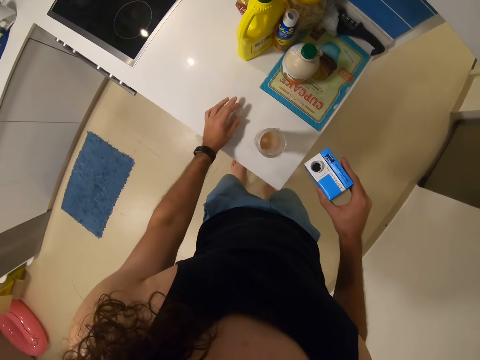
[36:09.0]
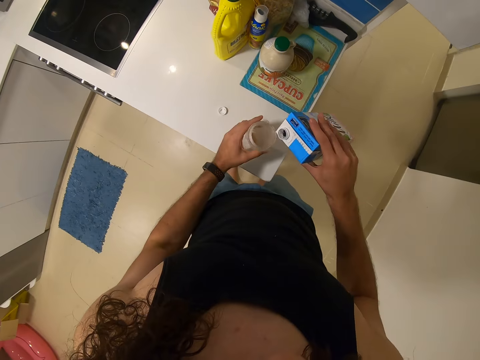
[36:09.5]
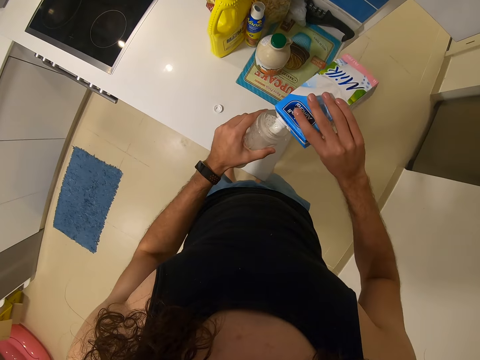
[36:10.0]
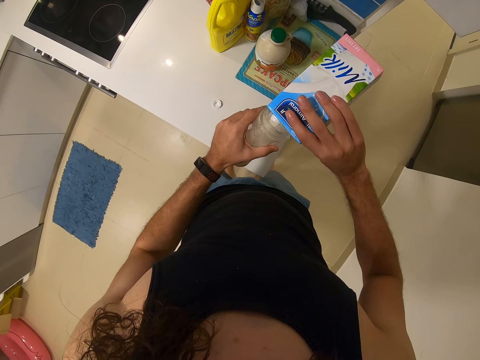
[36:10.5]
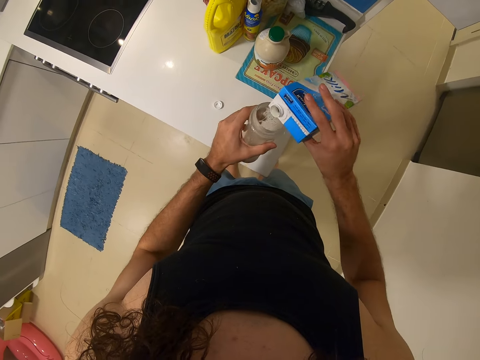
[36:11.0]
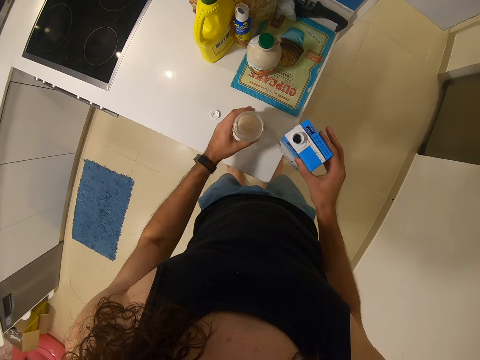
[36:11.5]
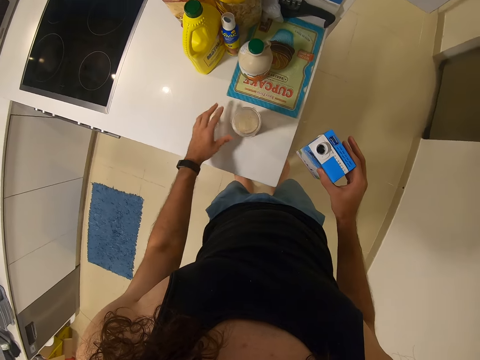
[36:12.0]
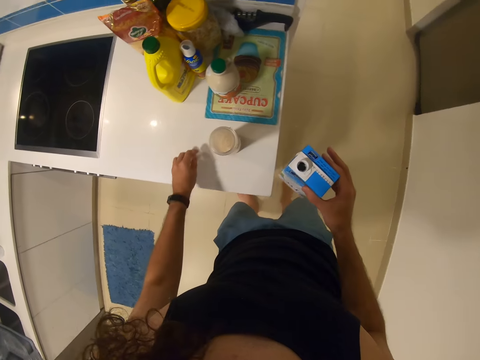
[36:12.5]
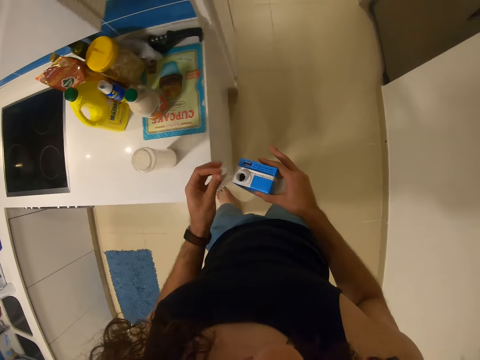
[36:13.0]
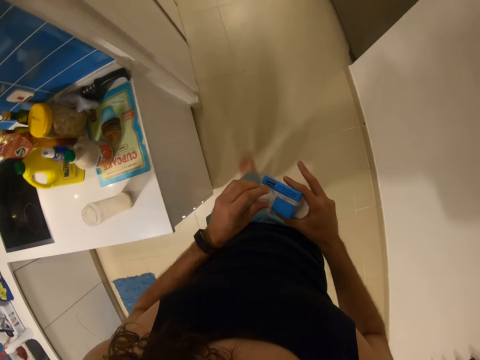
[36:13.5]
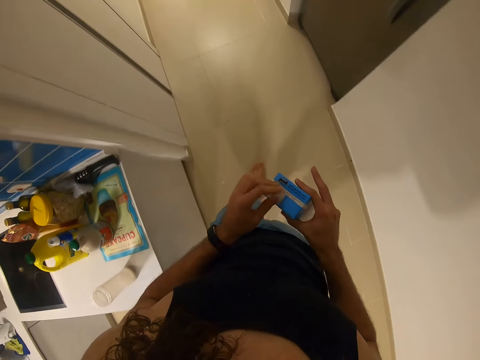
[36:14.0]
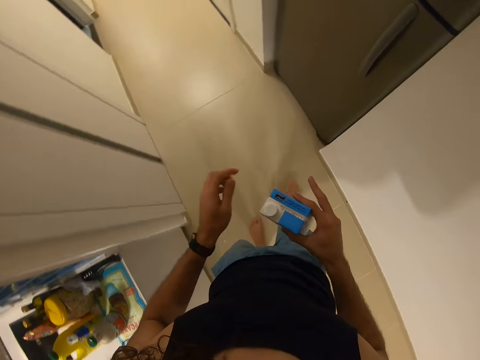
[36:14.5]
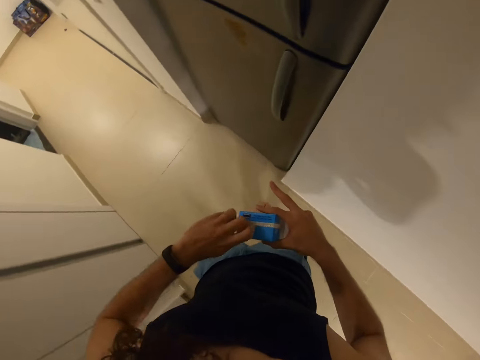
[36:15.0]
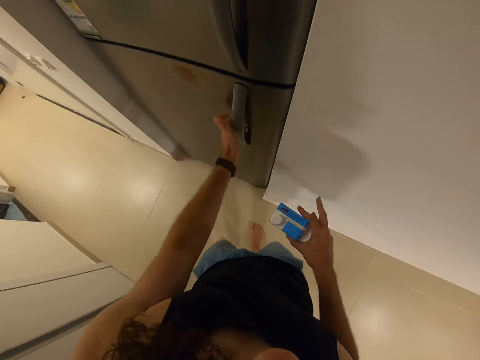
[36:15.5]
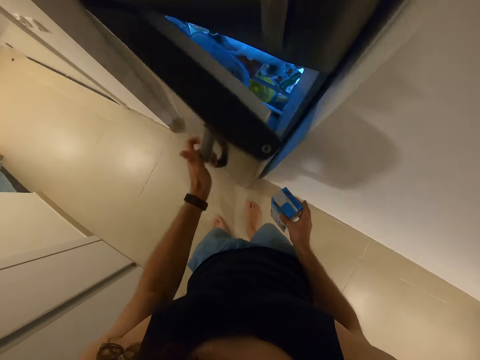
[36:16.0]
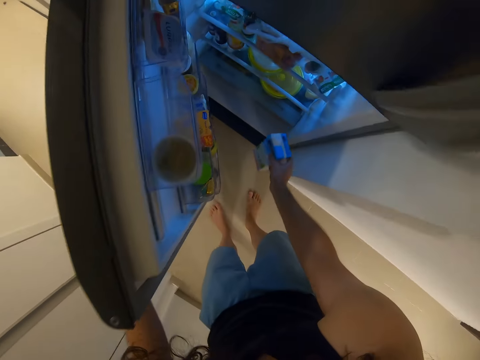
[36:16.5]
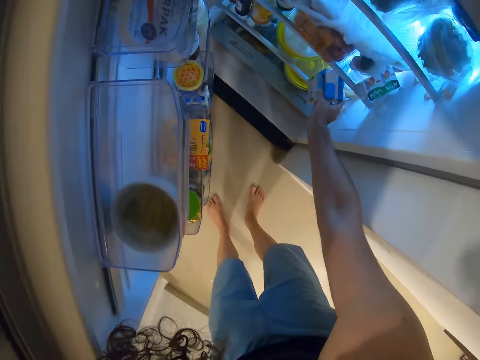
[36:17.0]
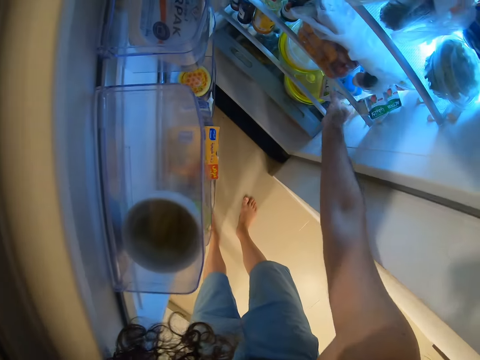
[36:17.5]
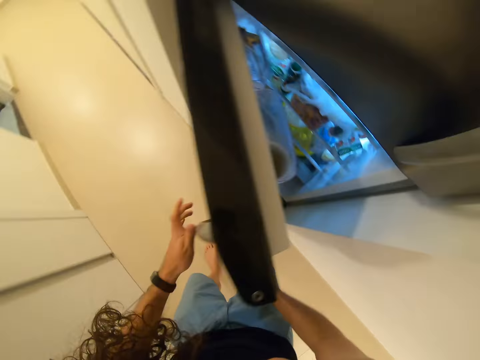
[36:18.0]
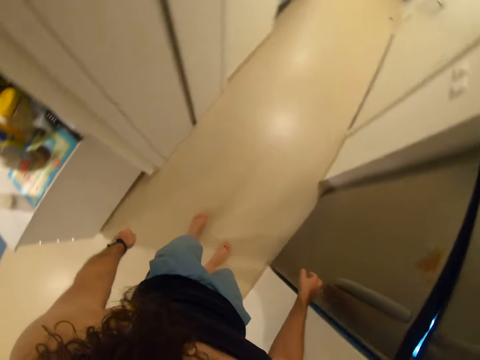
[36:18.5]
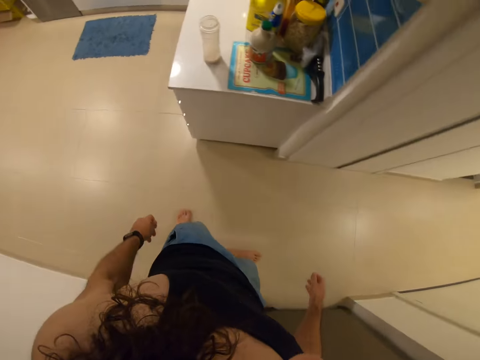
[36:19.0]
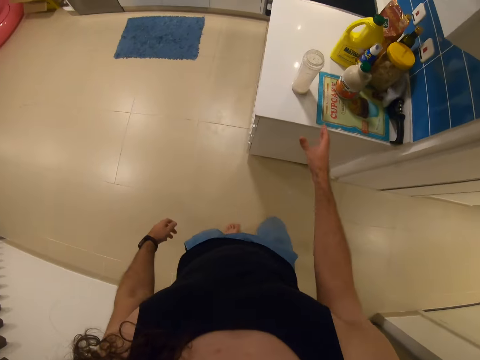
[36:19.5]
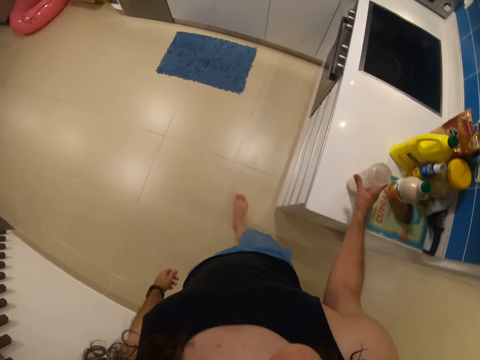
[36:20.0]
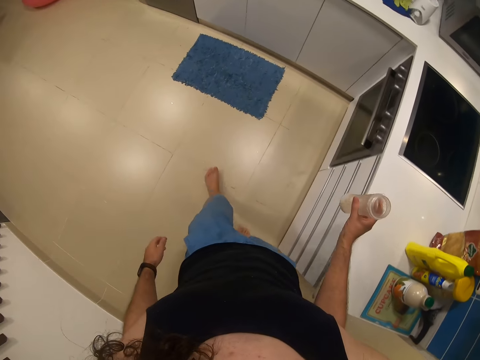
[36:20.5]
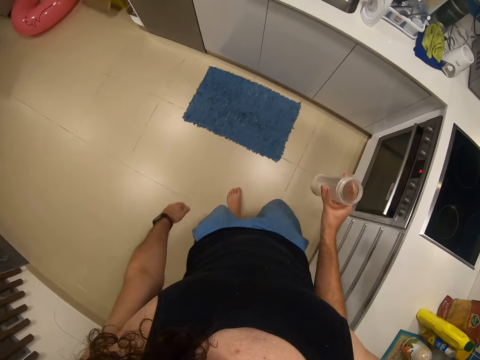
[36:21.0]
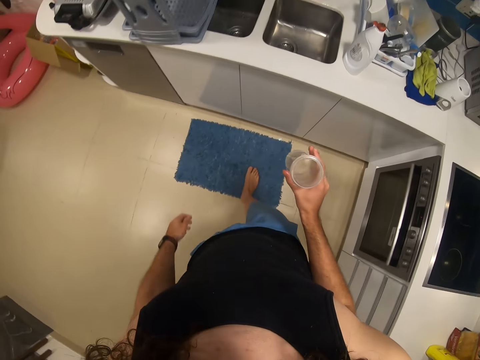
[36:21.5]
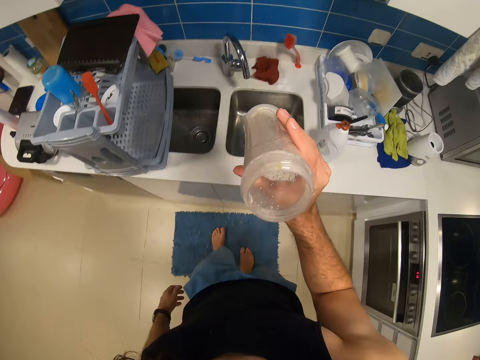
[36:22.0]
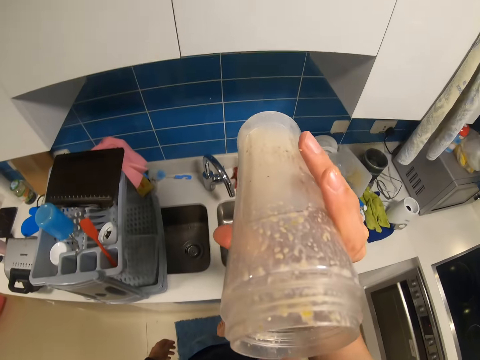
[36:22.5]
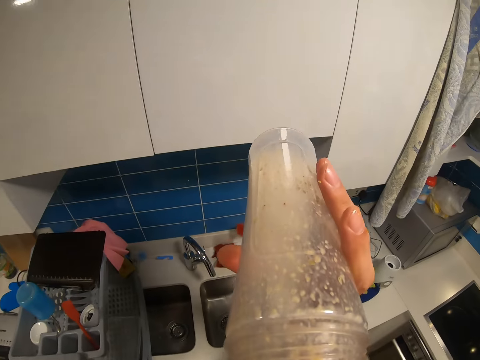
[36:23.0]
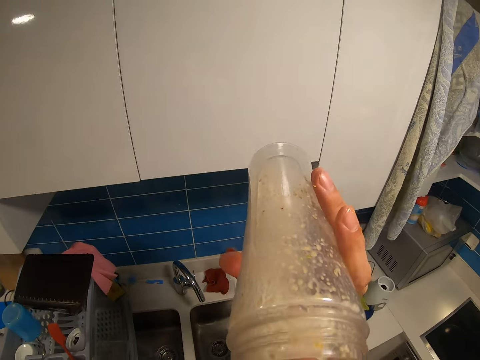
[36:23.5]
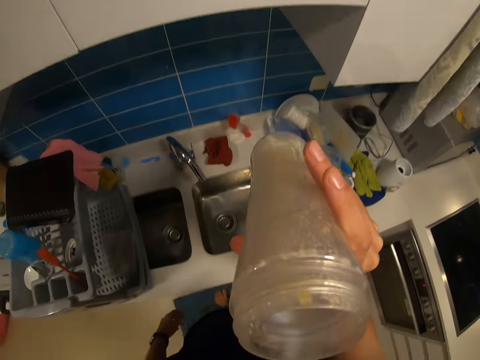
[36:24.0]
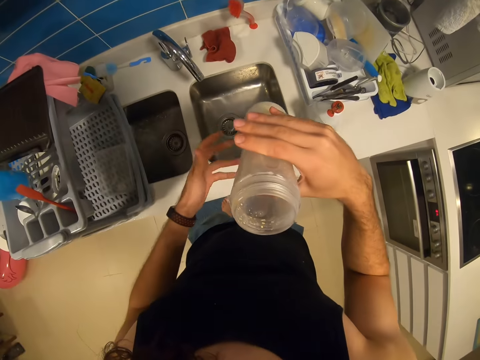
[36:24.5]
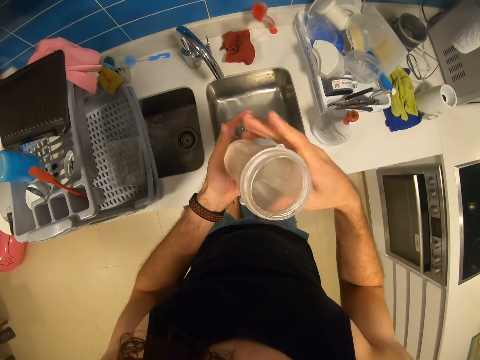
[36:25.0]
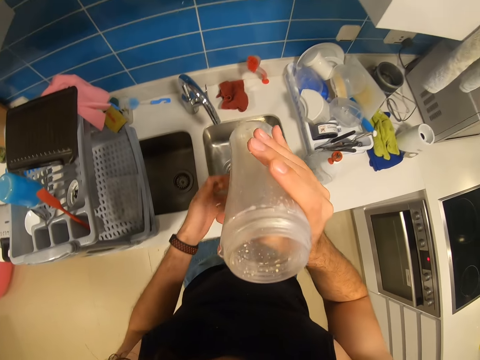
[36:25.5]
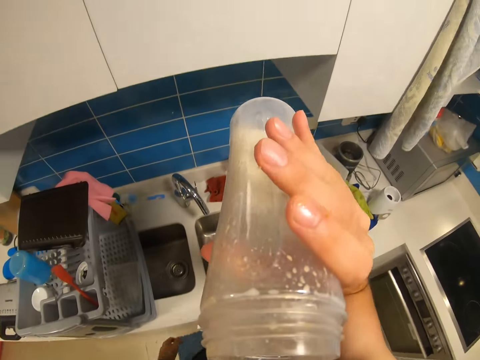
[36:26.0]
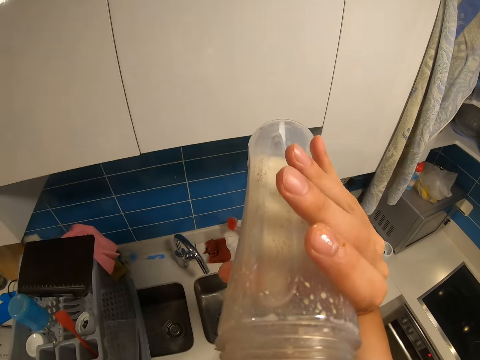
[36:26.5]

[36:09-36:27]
The camera wearer drops the lid. They pick up the plastic tumbler. They pour milk in the tumbler. They drop the plastic tumbler. They pick up the lid. They close the packet of milk. They walk in the kitchen. They open the fridge. They put the packet of milk in the fridge. They close the fridge. They walk in the kitchen. They take the plastic tumbler from the counter. They drink the milk.

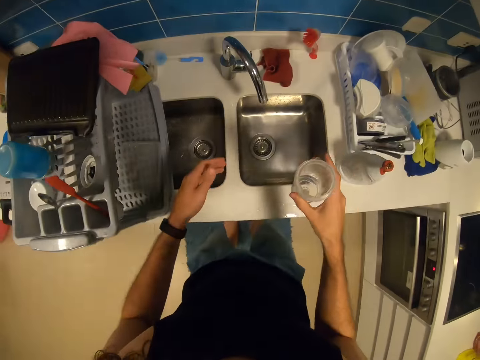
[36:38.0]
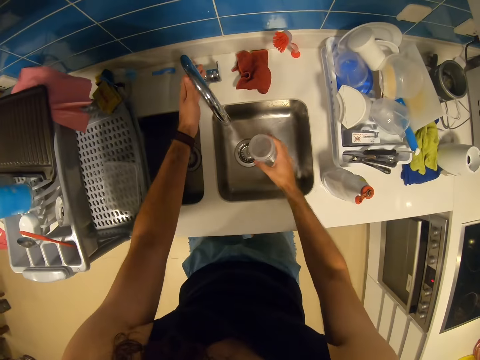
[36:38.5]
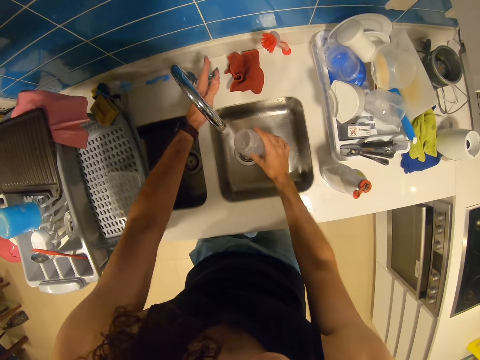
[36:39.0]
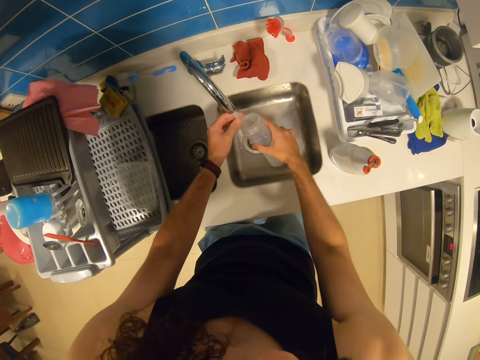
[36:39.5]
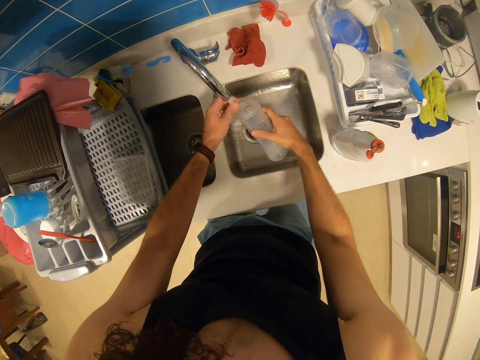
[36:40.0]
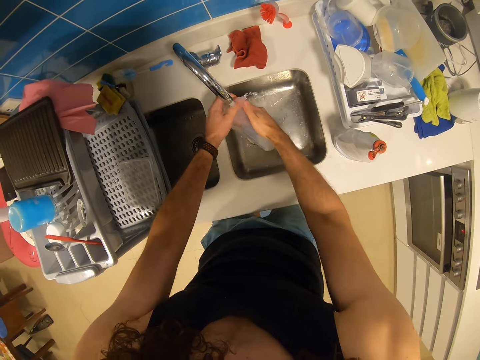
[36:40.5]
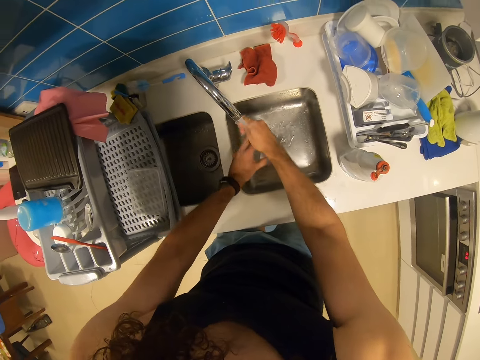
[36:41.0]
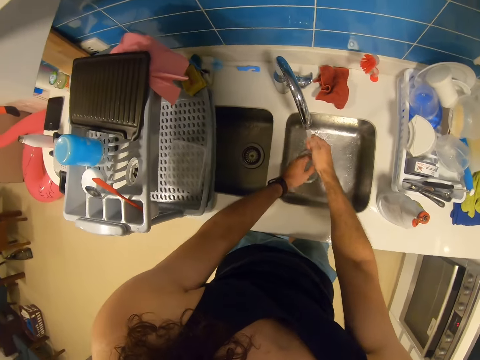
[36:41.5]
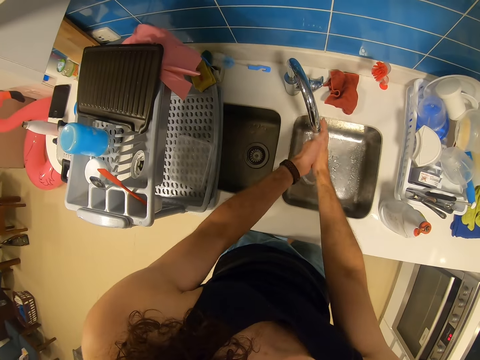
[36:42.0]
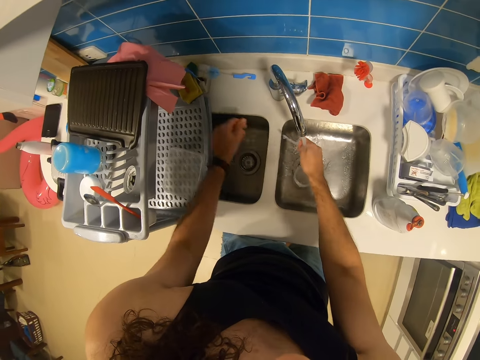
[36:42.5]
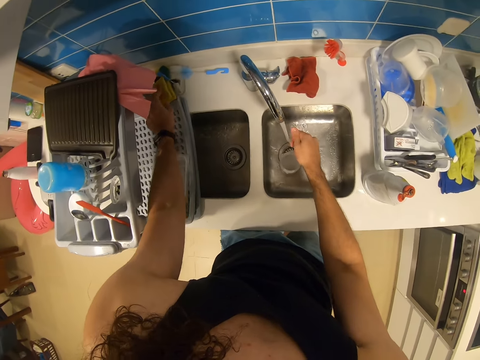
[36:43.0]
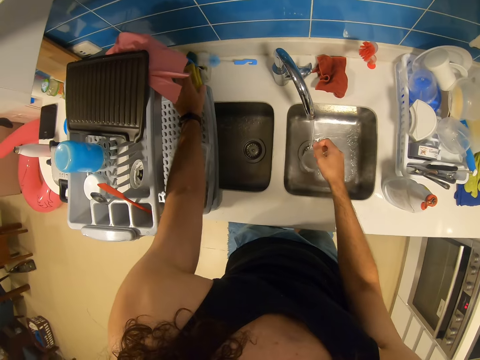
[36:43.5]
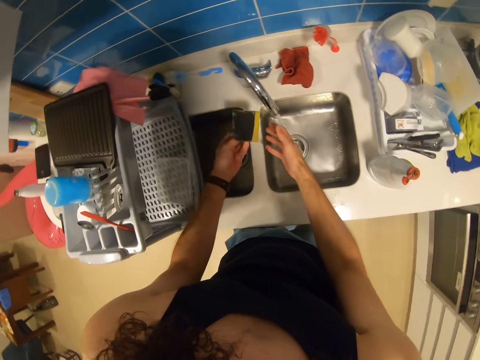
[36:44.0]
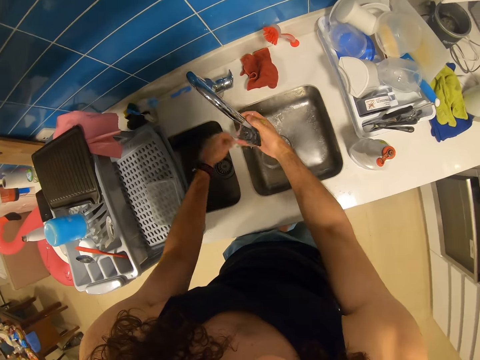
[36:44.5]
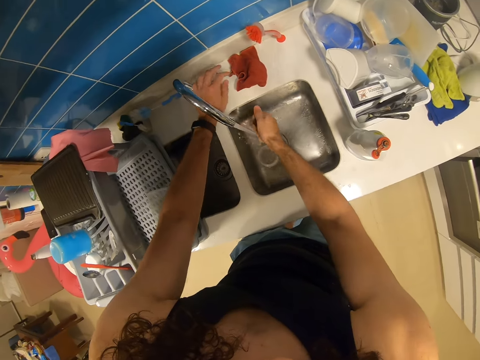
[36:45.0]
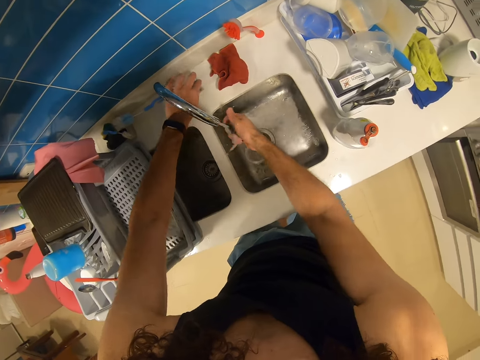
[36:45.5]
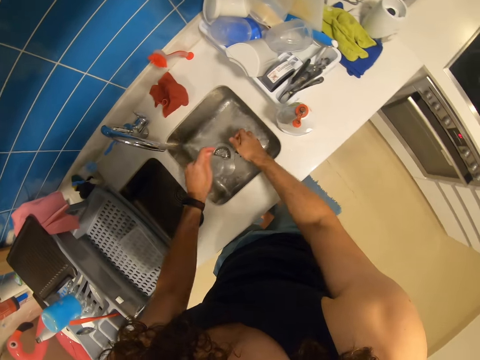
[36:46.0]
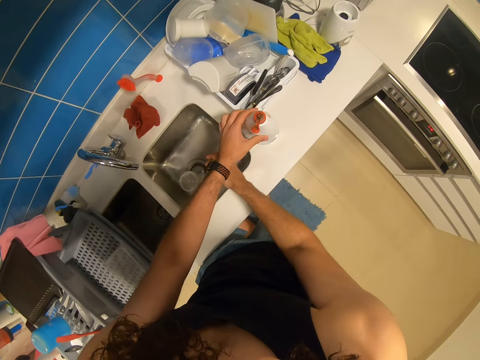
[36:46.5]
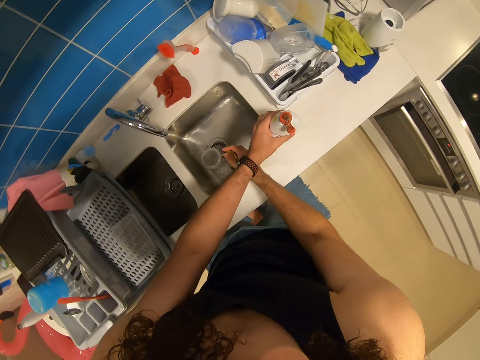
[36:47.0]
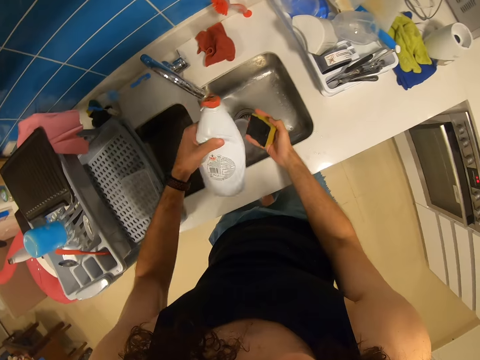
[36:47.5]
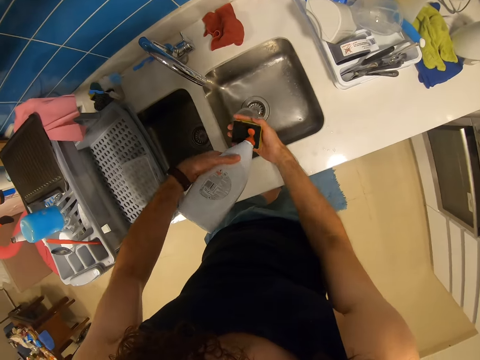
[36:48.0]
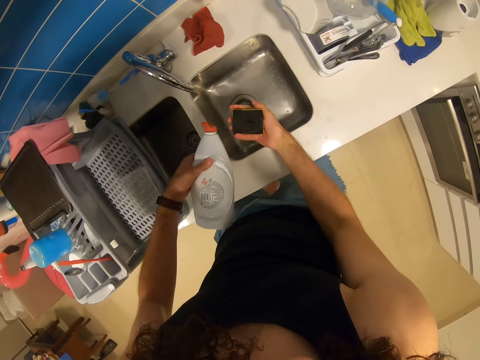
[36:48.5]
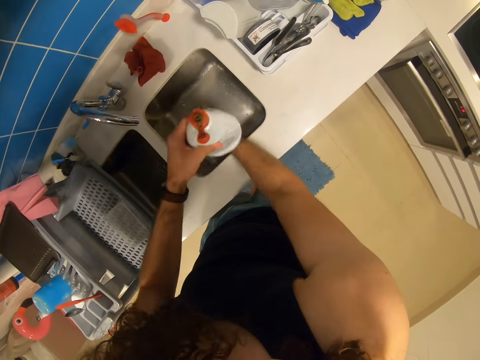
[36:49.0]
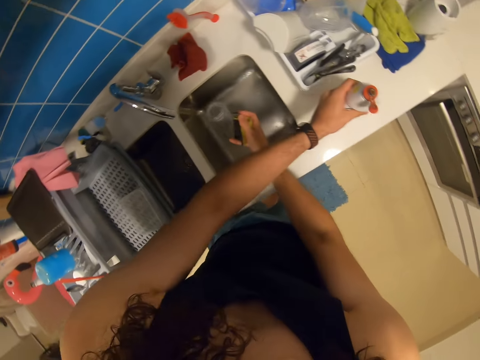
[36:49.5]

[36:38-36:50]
The camera wearer turns on the faucet. He washes the plastic tumbler. He drops the plastic tumbler. He washes his hands. He takes a sponge or scouring pad from the sink top. He rinses the sponge. He turns off the tap. He picks up a washing soap. He applies the soap on the sponge. He puts the soap on the kitchen counter.
